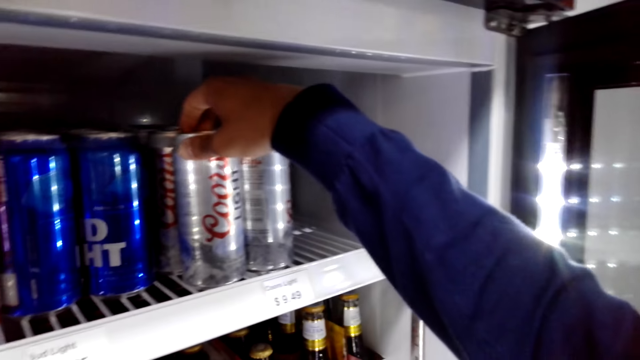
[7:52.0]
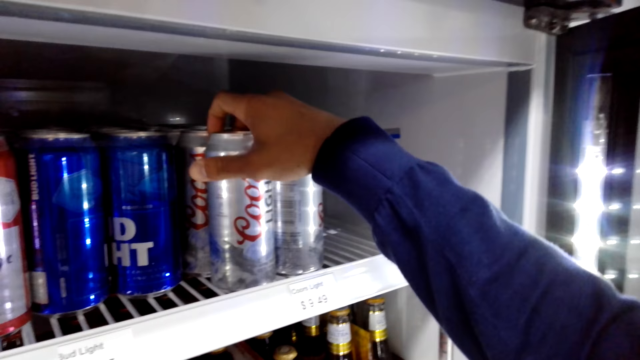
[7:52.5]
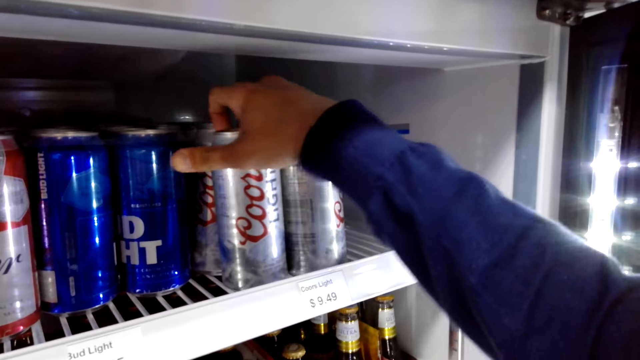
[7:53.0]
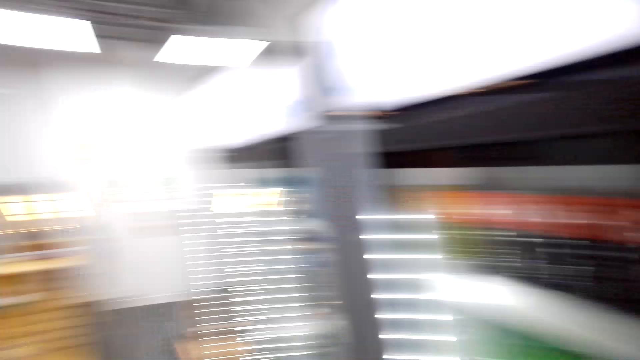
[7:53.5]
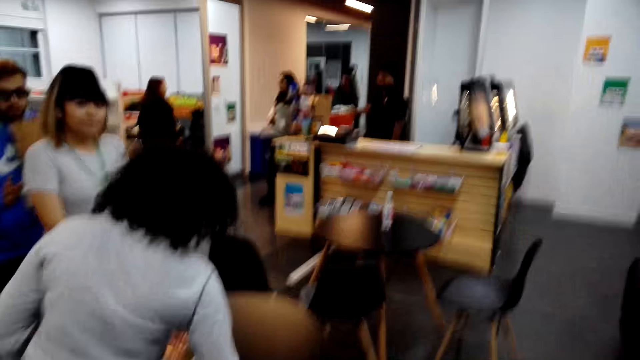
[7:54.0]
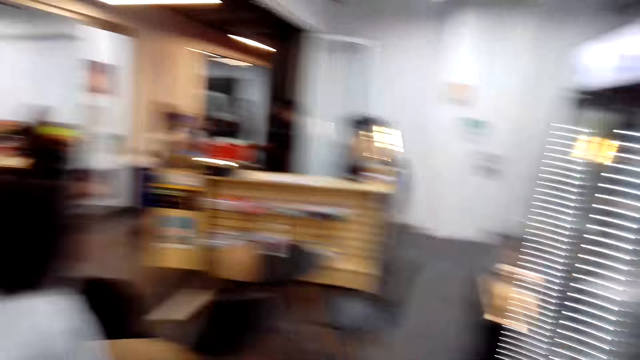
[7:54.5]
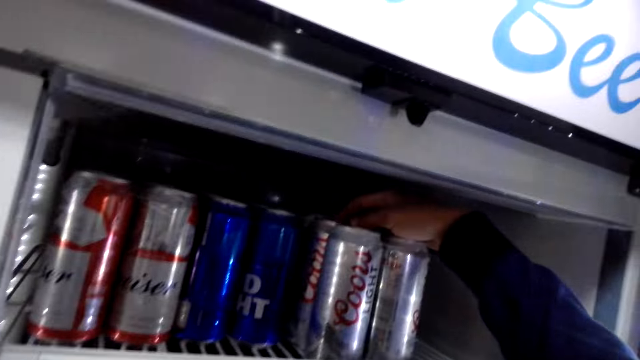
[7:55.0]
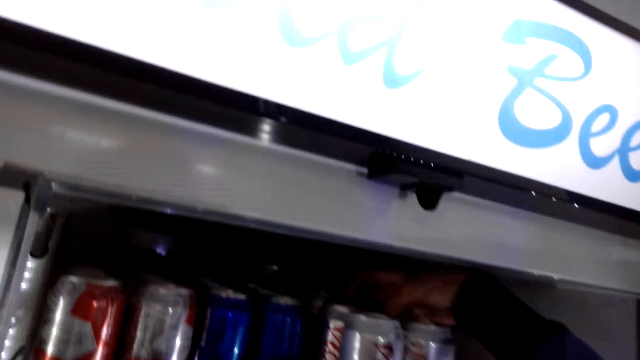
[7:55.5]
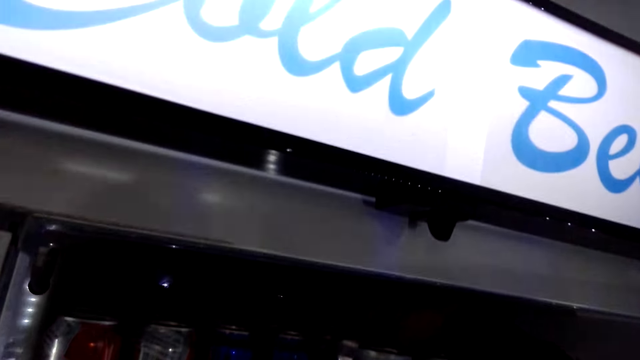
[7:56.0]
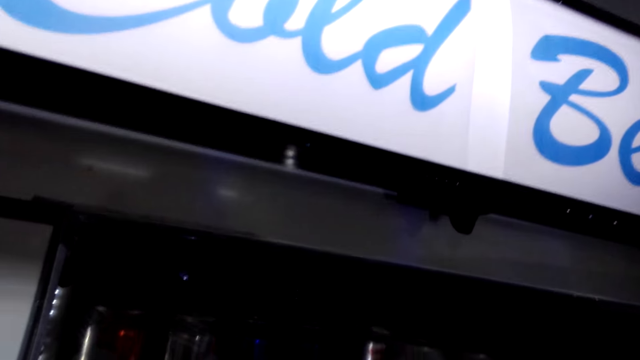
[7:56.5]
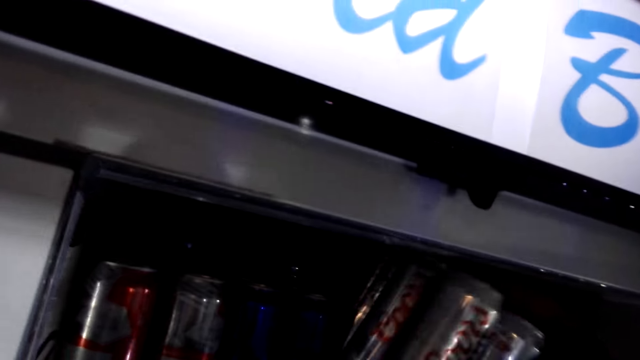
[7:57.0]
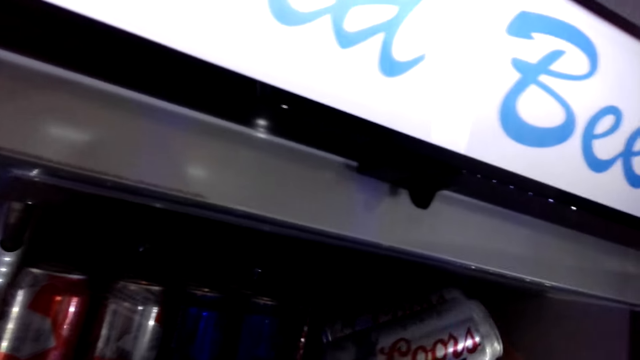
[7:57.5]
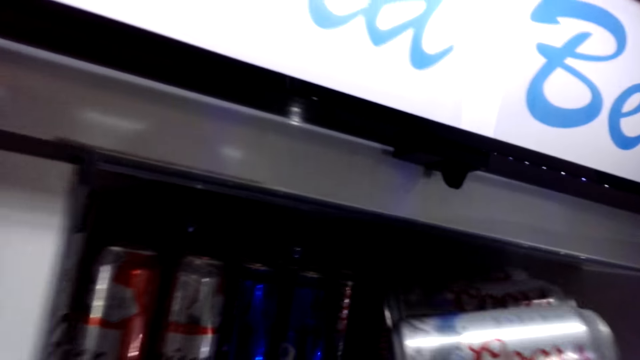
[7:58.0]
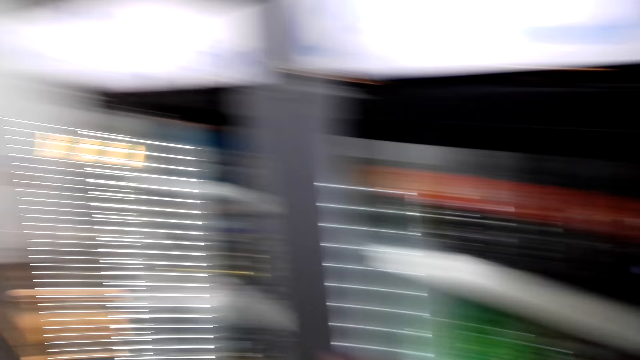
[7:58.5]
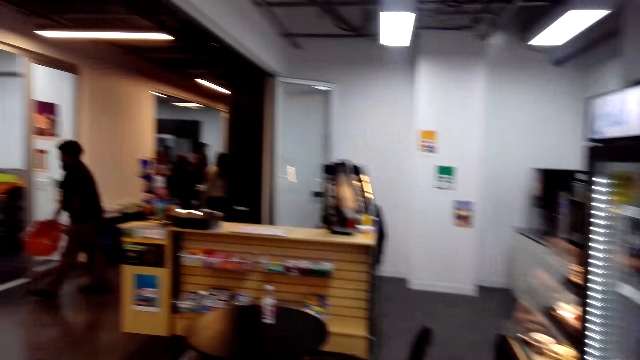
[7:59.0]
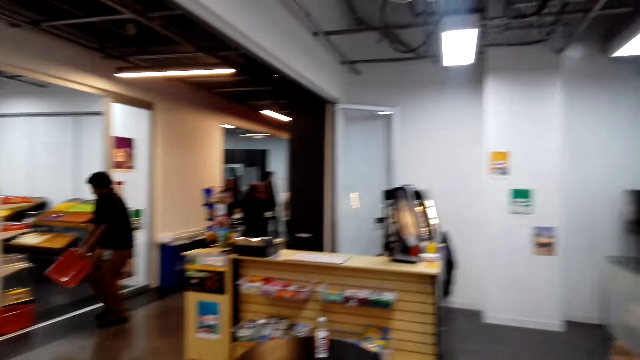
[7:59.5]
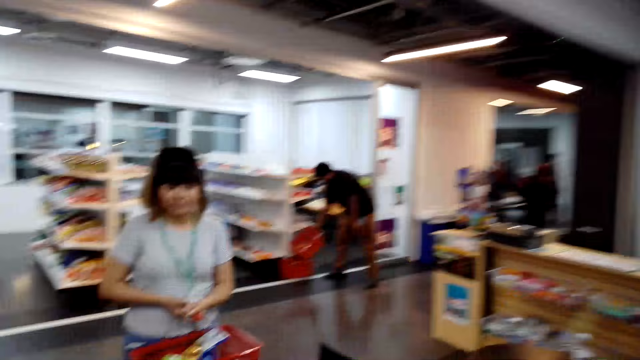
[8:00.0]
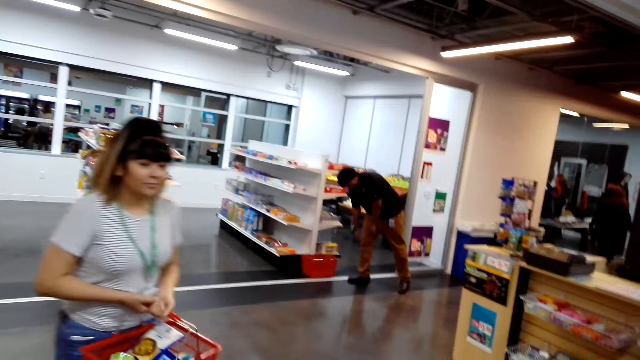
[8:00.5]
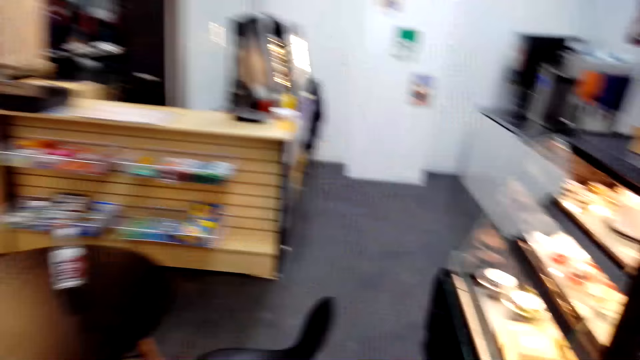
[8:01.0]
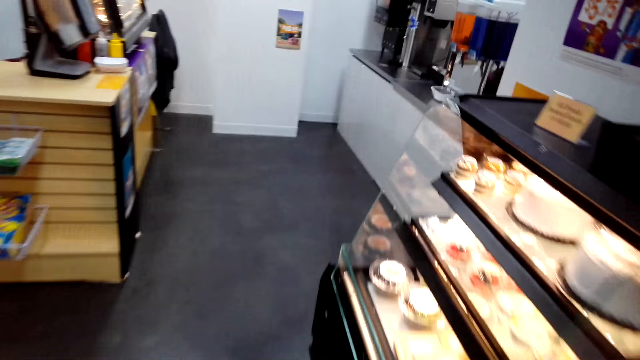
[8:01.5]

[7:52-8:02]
The camera wearer takes the cans from the fridge. They hold a can of drink. They look around the supermarket. They pick up the six pack of a drink. They walk towards the checkout machine.

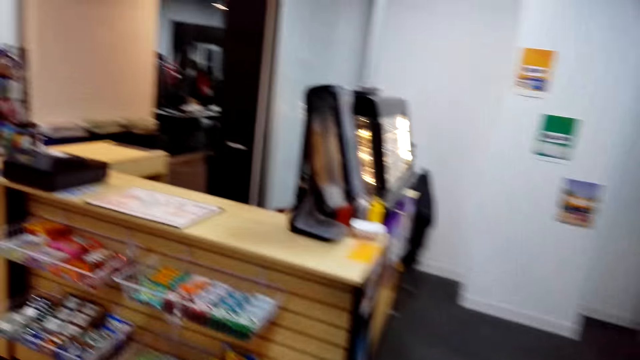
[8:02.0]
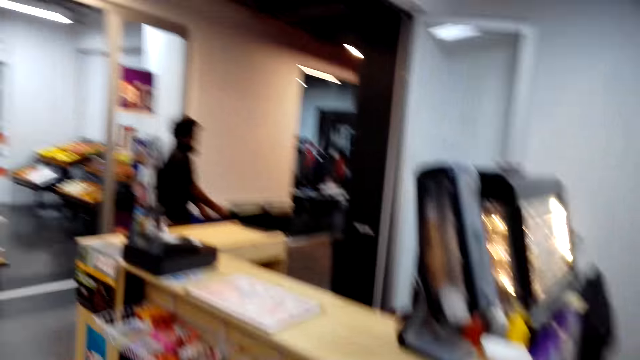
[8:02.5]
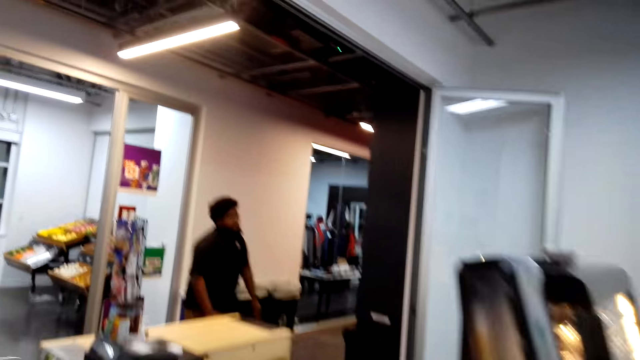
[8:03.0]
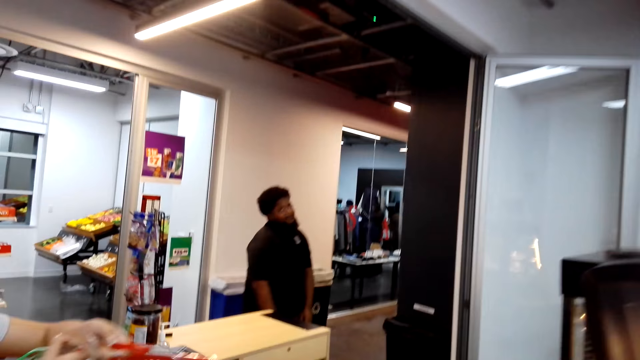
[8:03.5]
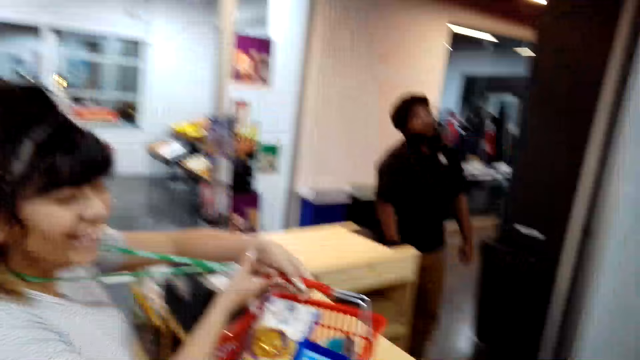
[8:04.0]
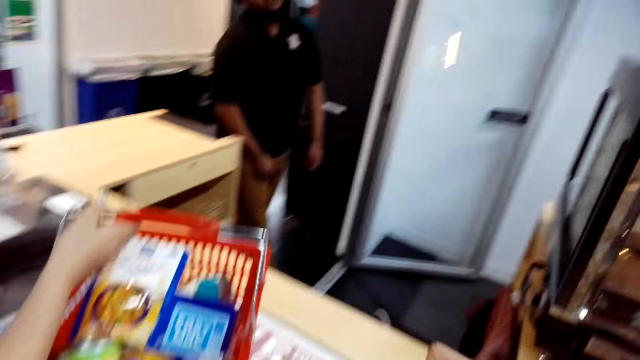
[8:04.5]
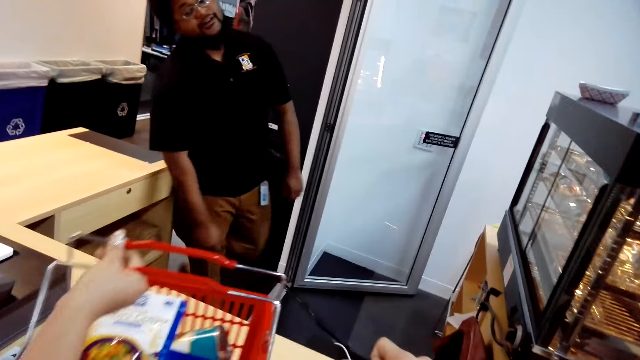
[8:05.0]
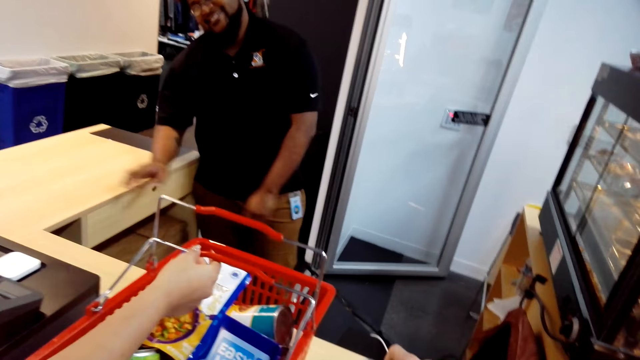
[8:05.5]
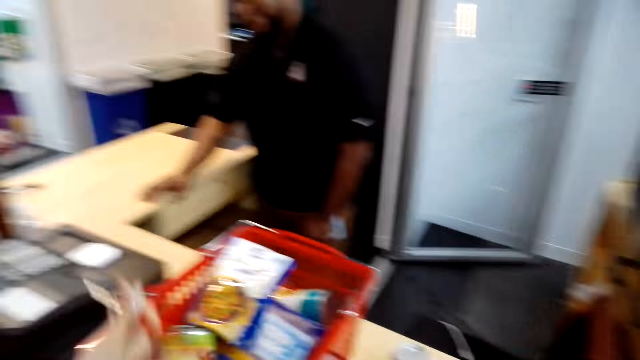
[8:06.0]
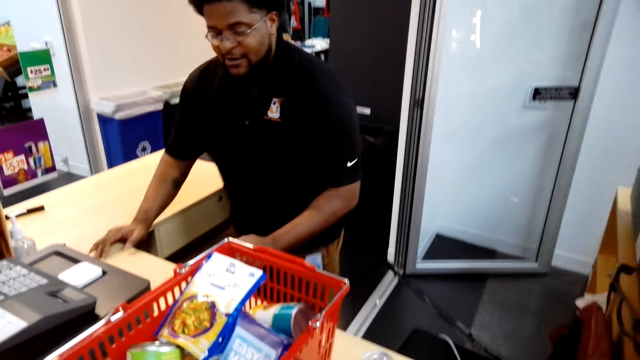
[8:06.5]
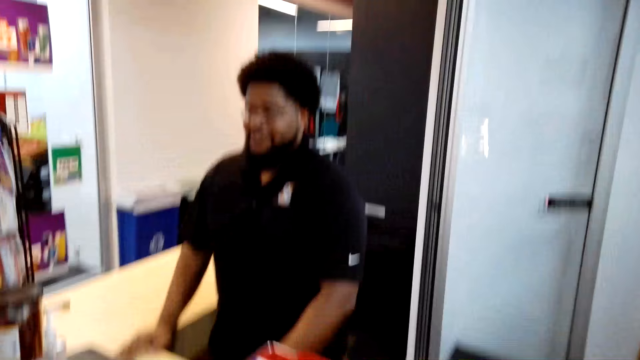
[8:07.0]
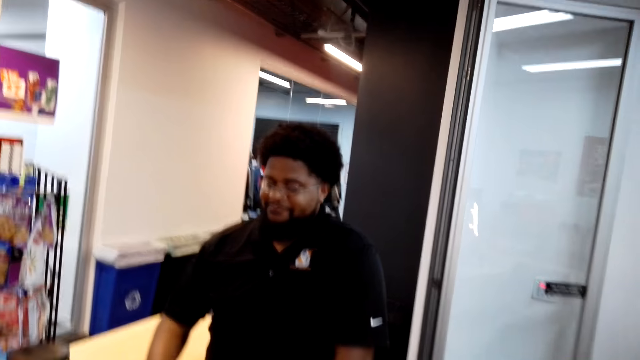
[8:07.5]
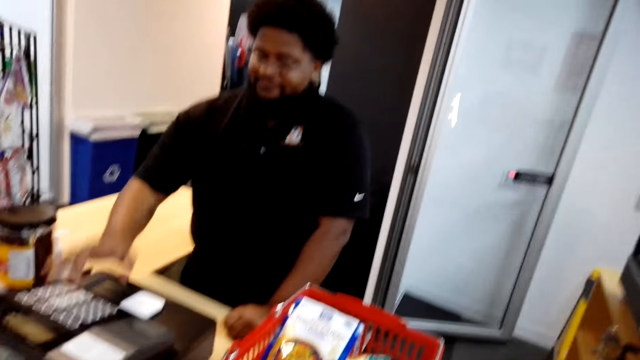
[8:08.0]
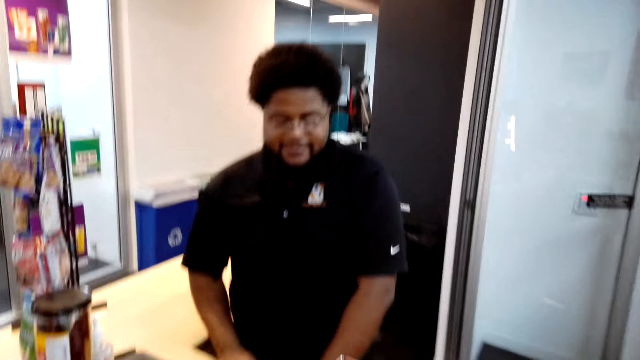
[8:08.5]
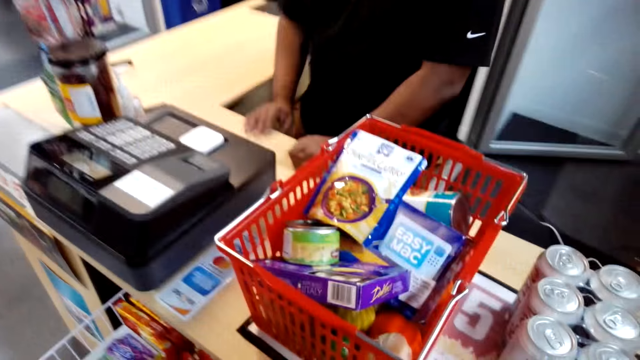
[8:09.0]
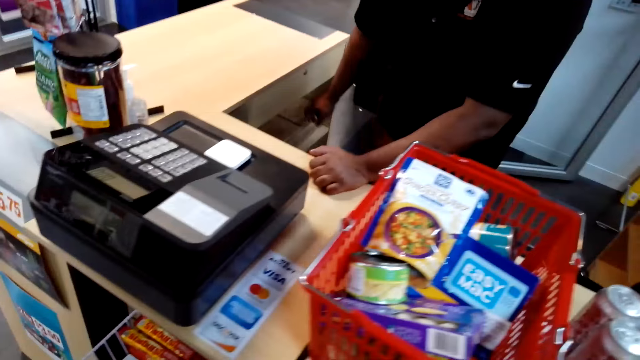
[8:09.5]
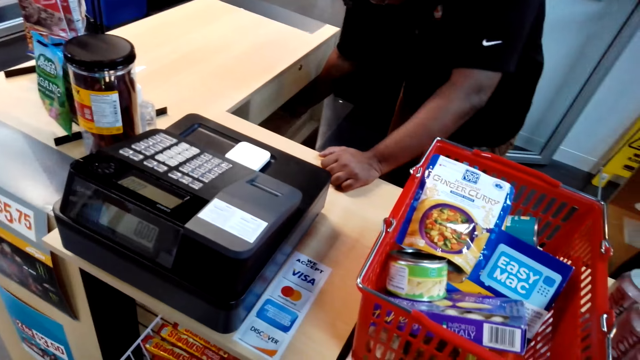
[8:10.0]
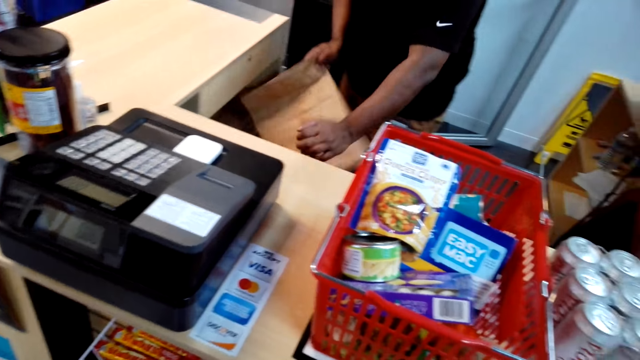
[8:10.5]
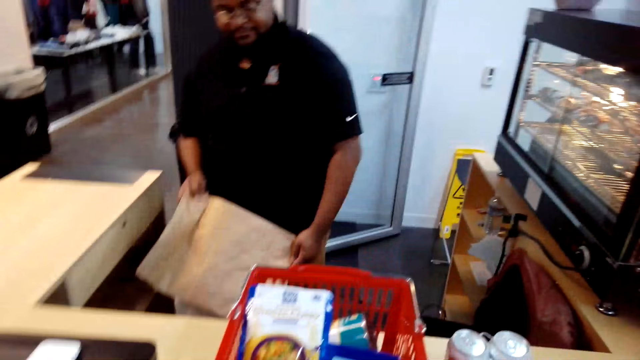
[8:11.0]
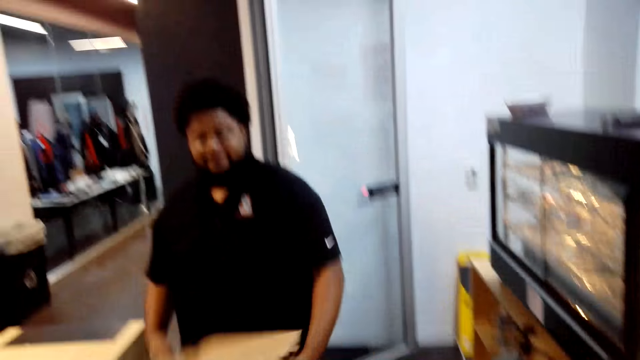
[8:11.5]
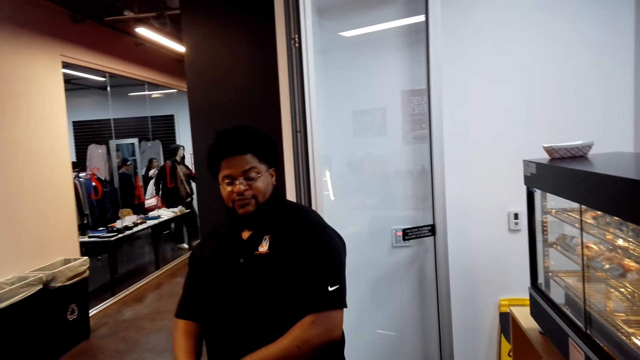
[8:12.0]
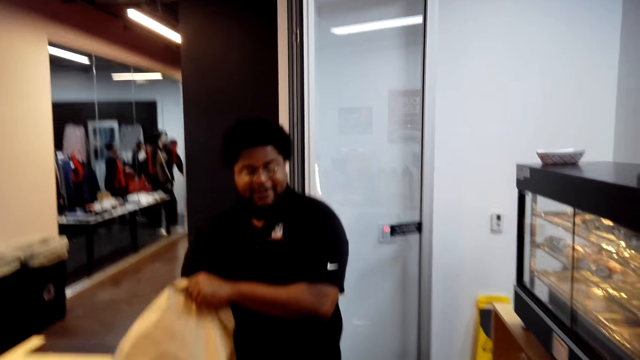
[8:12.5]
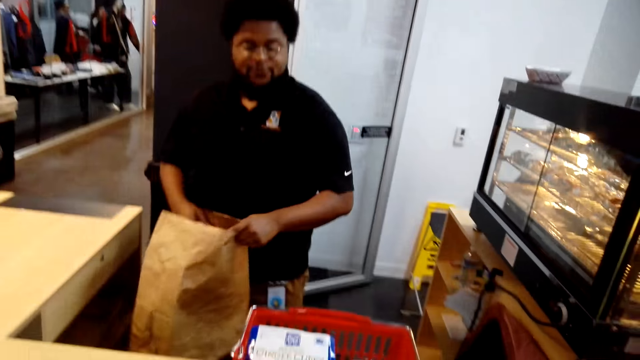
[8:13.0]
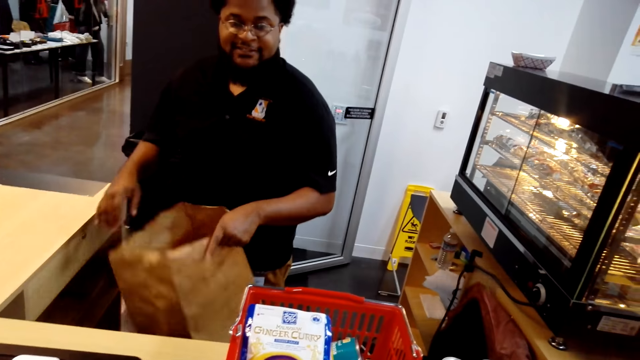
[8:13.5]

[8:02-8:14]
A lady puts the basket on the counter. The camera wearer places the items on the cashier counter table. They converse with the cashier. The cashier interacts with the lady, presses a button on the billing machine and takes a brown paper bag.
